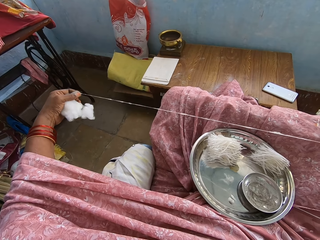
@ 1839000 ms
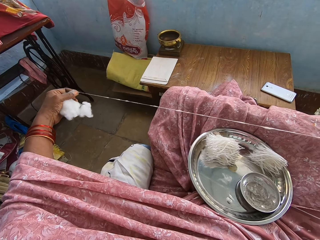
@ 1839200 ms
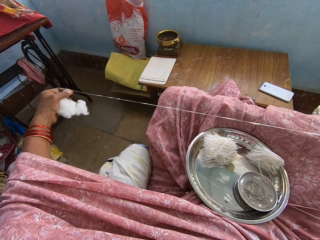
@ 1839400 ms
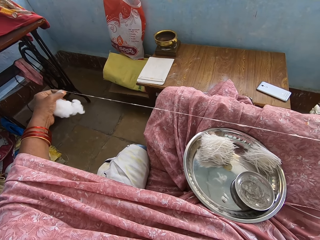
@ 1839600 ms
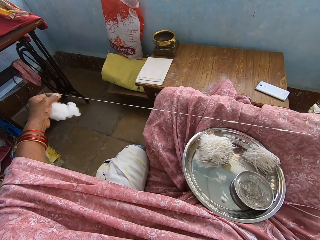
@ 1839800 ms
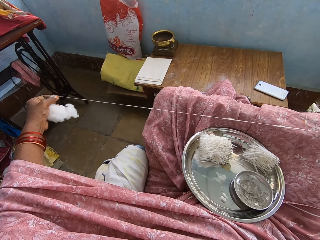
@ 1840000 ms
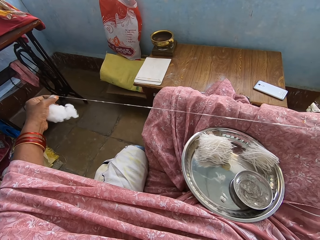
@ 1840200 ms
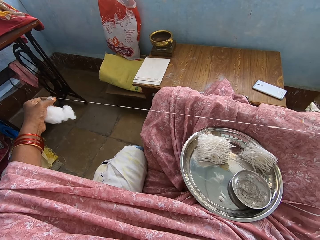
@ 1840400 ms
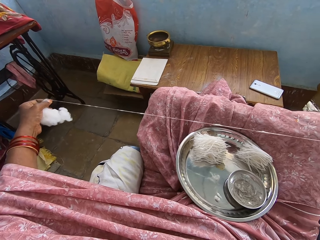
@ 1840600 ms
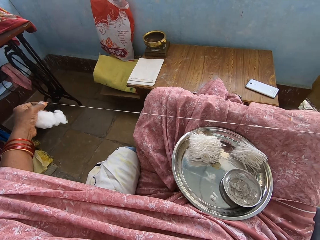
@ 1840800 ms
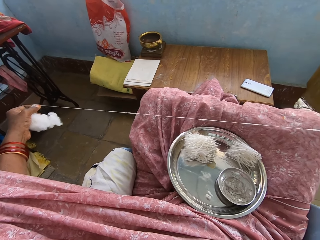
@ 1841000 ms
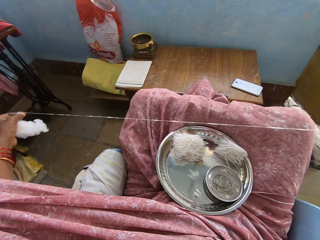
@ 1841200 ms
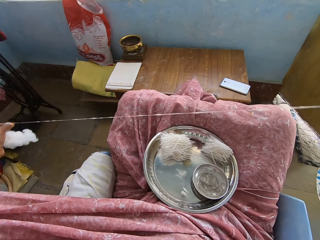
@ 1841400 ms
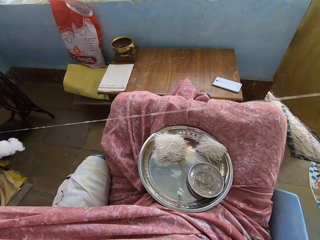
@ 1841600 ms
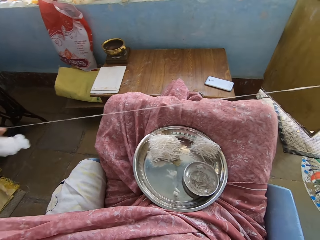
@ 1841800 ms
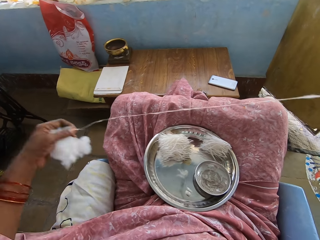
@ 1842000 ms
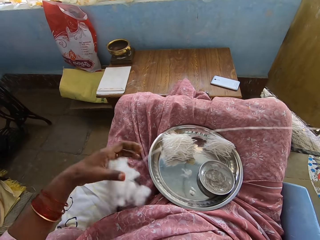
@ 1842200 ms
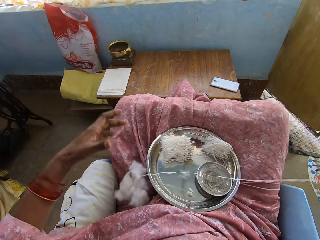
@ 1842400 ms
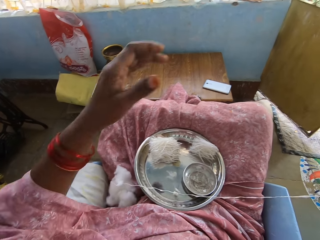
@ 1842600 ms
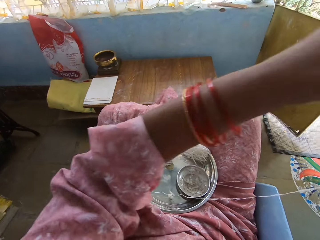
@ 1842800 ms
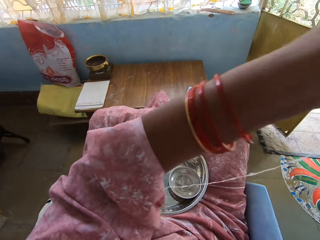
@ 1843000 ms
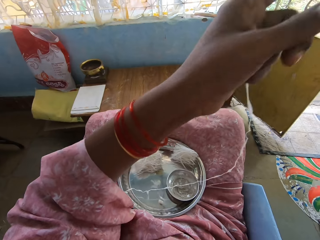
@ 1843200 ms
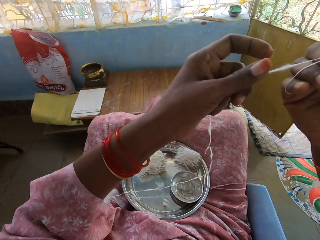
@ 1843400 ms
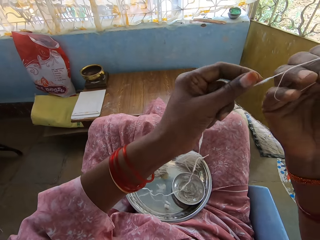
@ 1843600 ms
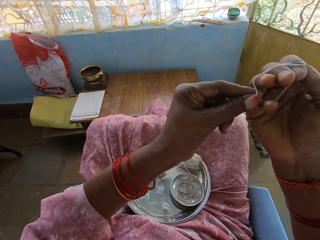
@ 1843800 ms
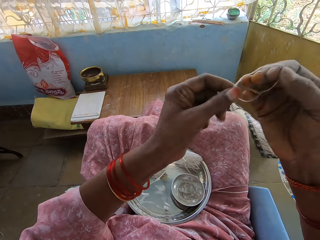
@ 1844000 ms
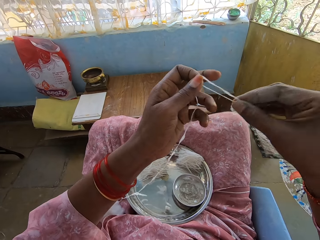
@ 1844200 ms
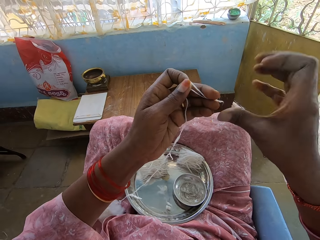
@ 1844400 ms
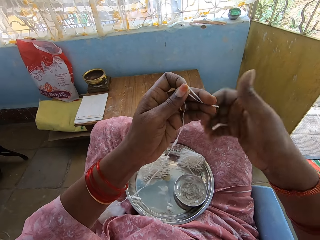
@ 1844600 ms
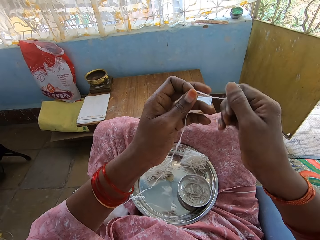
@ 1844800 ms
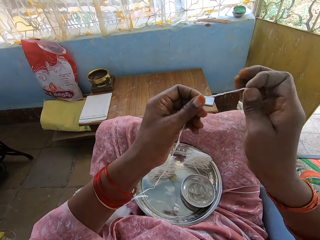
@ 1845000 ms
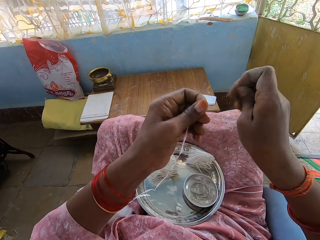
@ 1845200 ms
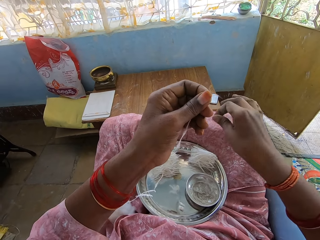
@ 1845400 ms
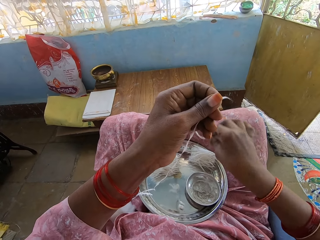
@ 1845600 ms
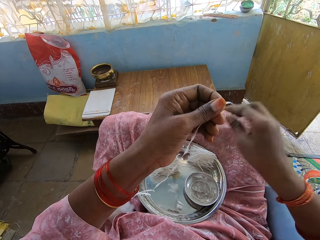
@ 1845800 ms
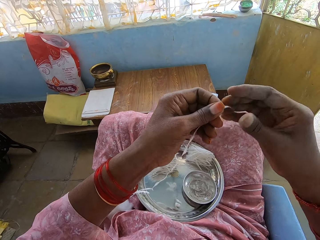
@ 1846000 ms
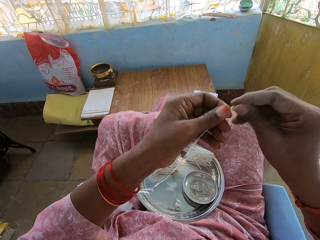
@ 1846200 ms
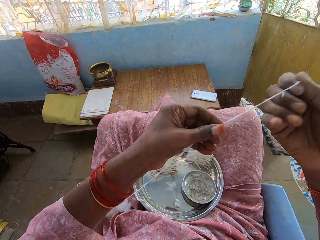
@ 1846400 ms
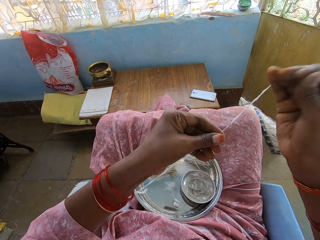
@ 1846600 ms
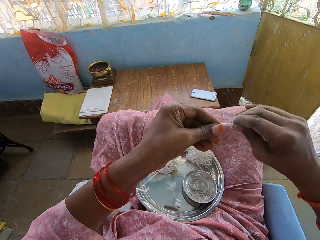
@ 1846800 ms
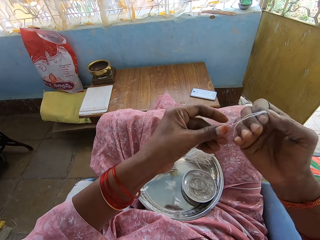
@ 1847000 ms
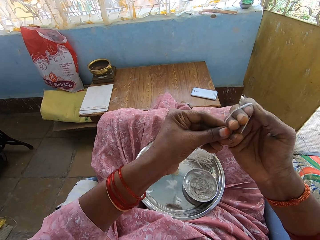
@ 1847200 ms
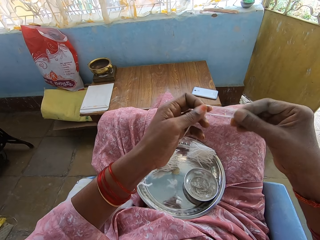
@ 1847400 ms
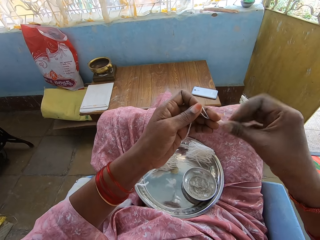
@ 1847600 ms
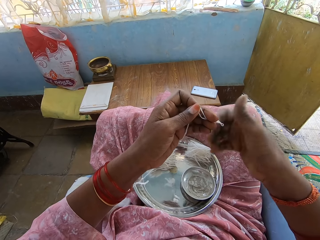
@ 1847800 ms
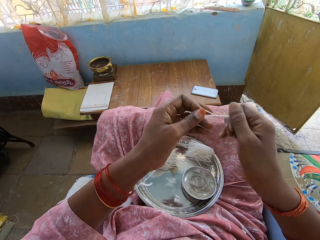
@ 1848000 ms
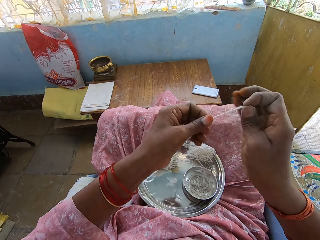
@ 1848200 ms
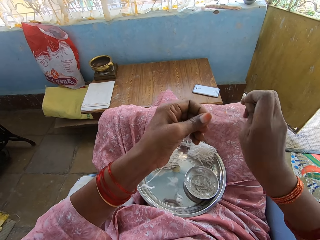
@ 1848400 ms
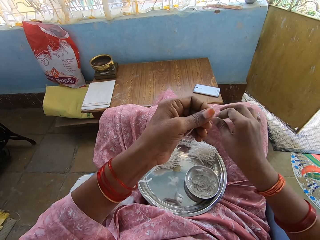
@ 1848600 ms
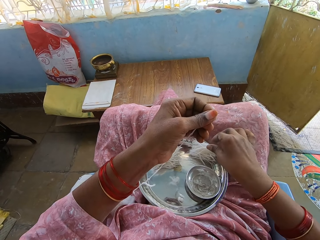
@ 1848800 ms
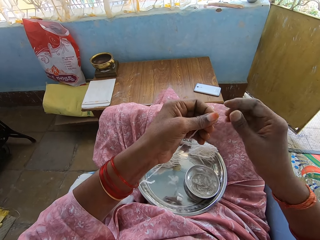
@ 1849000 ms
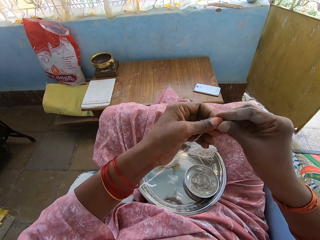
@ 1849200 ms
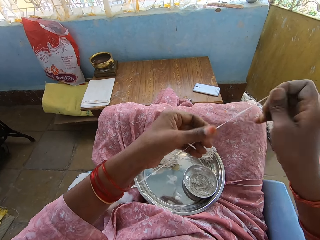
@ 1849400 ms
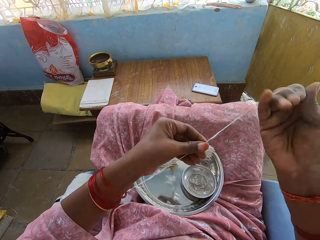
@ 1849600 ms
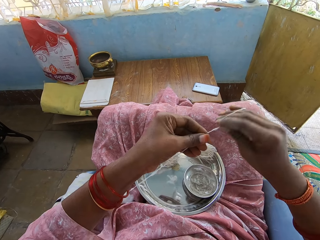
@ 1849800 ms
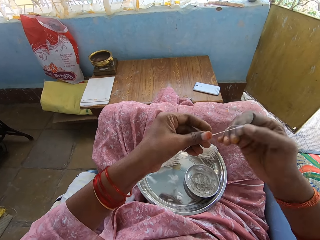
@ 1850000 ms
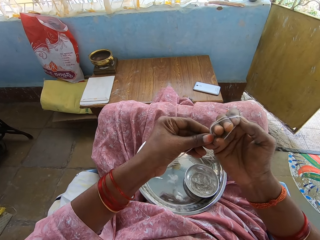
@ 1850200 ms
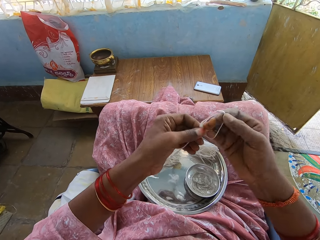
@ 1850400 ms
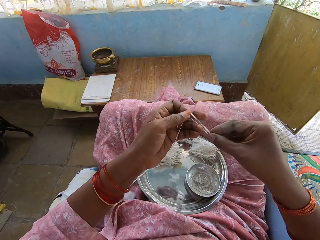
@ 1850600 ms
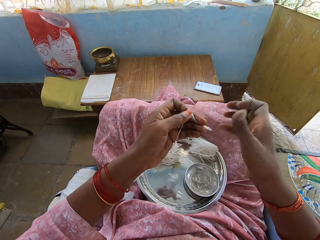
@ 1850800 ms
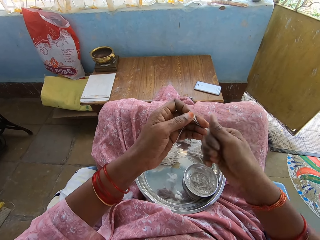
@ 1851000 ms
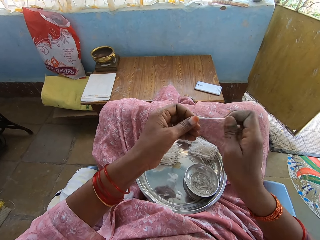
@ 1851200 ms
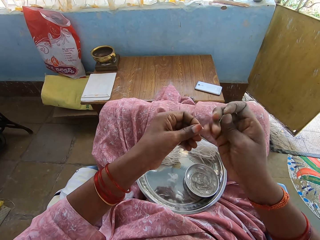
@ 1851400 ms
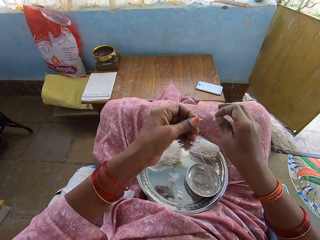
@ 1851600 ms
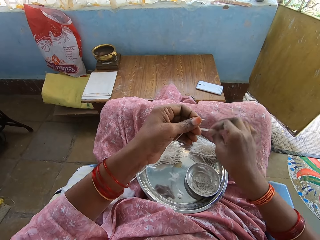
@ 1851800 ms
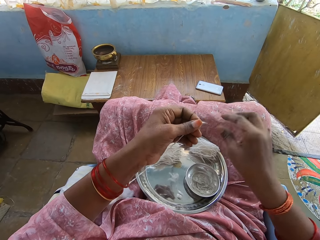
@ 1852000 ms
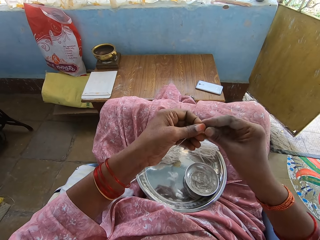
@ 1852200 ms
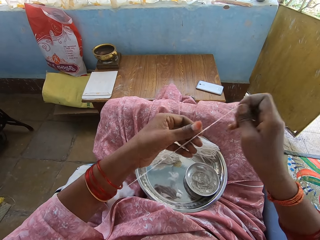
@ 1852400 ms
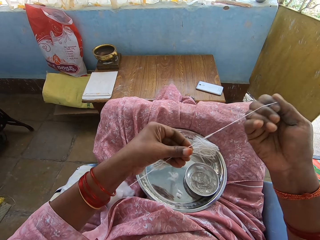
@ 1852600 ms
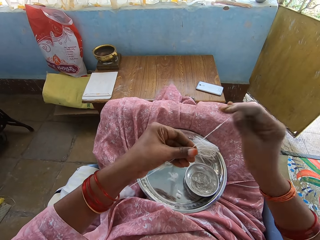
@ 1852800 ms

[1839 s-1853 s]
The camera wearer twists the thread. They adjust the thread. They cut the thread. They drop the thread on the plate. They pull the thread. They adjust the thread. They roll the thread on the hand. They twist the thread. They cut the thread. They drop the thread on the plate. They roll the thread on the hand. They adjust the thread. They twist the thread. They cut the thread. They drop the thread on the plate. They pull the thread.

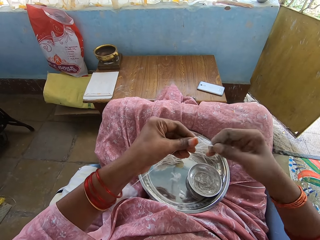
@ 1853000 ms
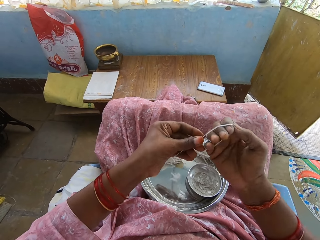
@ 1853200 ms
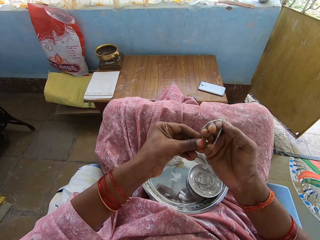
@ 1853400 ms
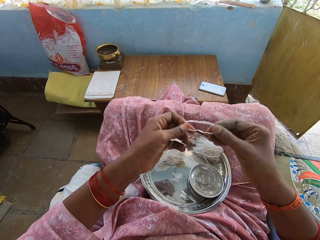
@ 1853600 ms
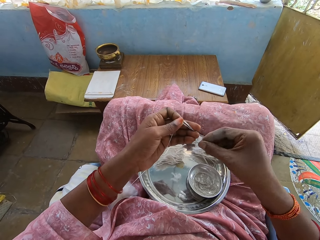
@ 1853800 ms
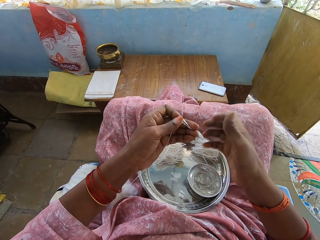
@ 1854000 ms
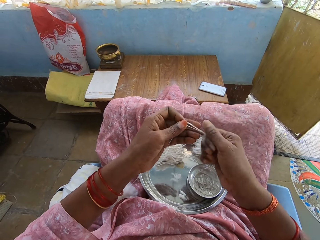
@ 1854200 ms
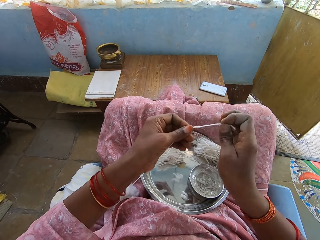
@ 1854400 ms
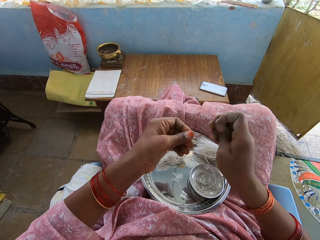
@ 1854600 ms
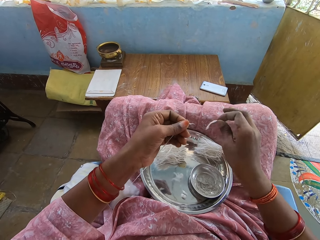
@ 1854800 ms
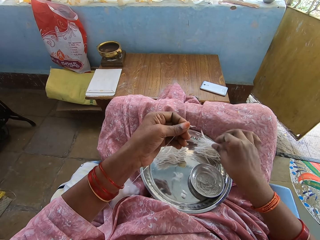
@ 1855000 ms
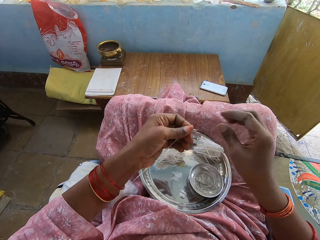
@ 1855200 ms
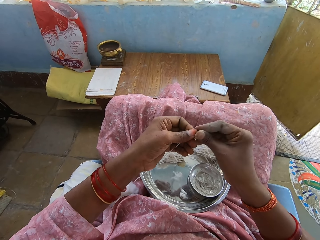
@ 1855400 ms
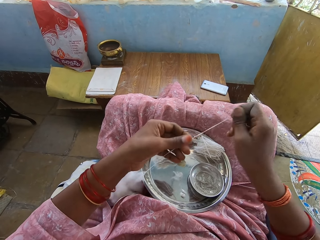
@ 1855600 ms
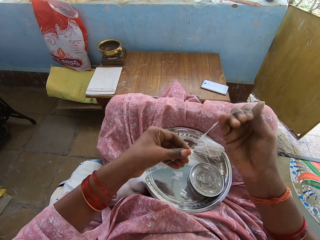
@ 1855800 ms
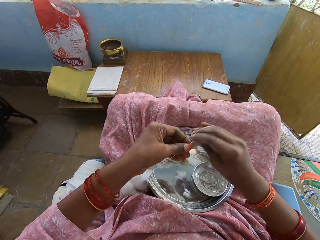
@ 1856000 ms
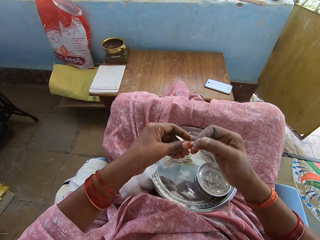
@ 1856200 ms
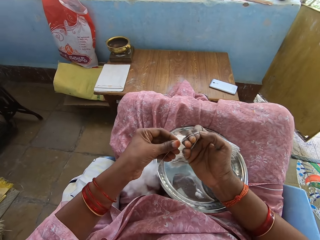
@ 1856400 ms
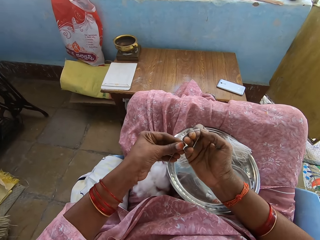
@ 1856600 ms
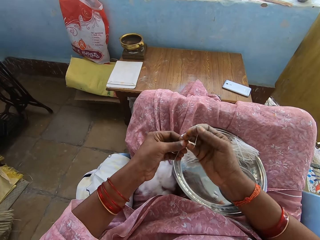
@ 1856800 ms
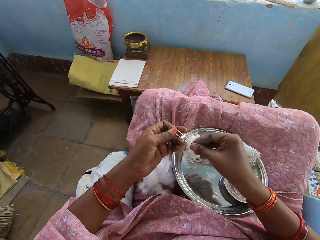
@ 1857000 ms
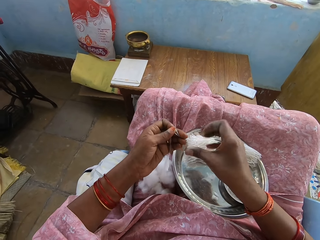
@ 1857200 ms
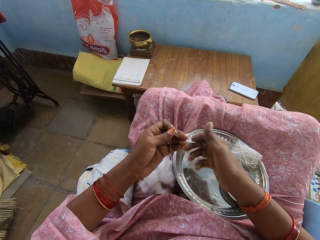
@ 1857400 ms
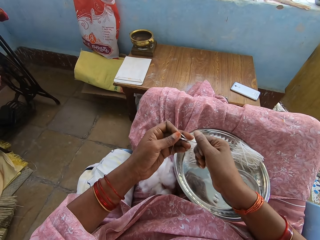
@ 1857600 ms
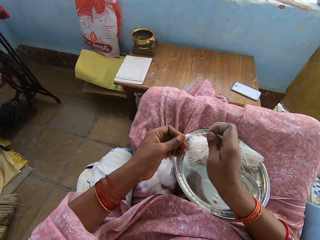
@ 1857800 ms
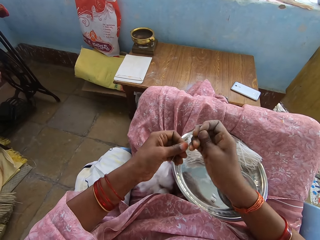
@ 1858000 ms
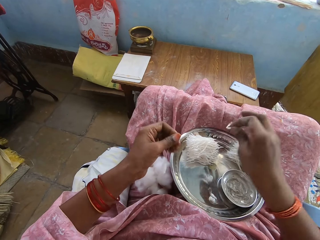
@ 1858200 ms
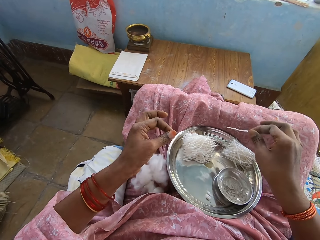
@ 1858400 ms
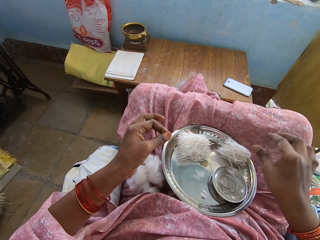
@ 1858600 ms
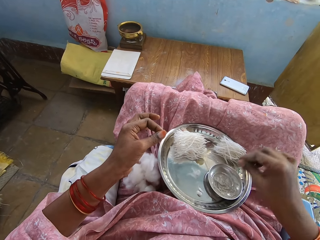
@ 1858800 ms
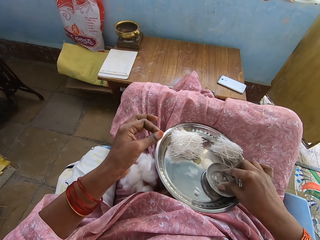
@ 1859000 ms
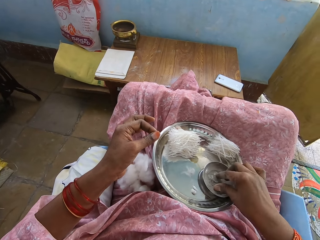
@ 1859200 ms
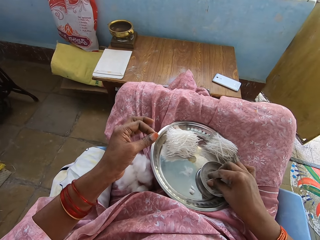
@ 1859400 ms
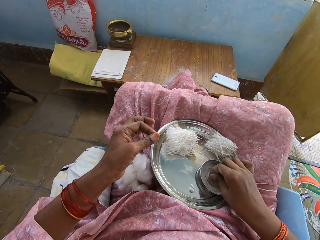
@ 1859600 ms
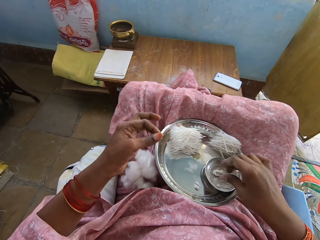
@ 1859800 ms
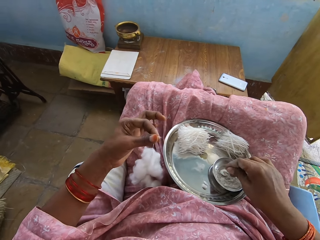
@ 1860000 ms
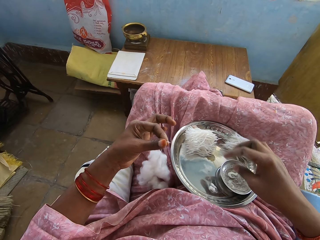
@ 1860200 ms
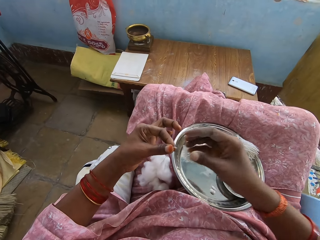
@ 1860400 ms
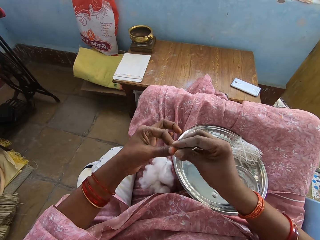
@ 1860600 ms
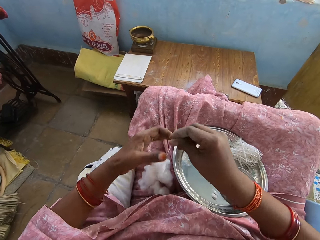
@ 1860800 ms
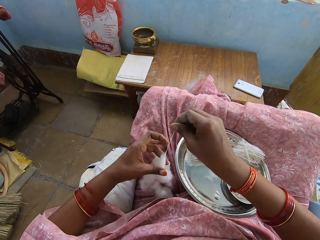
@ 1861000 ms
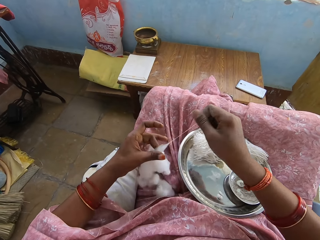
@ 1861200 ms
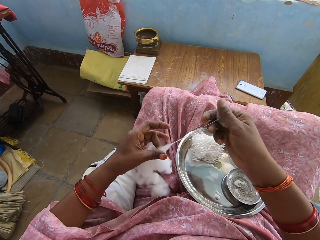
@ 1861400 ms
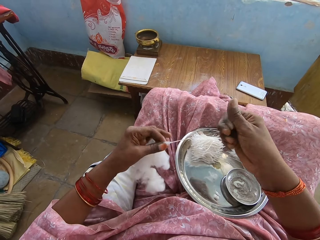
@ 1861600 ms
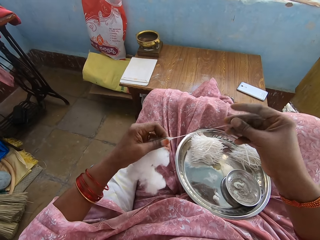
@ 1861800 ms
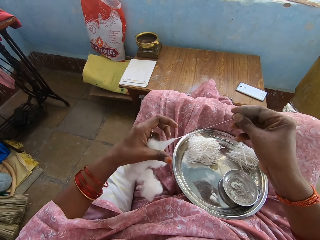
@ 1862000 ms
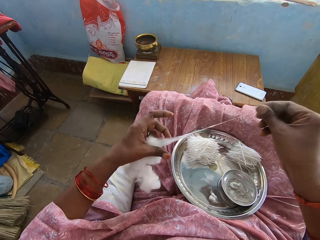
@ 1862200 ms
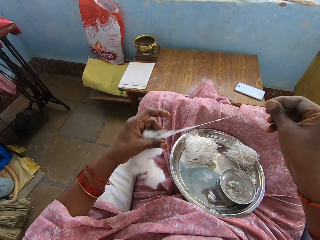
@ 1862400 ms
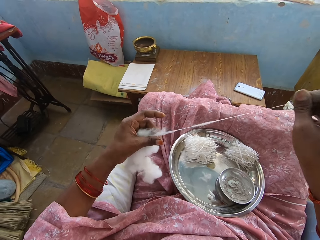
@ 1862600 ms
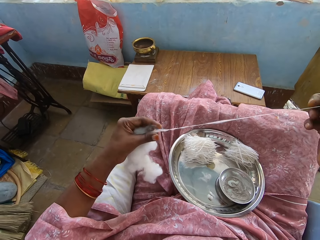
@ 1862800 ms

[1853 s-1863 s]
The camera wearer adjusts the thread. They roll the thread on the hand. They twist the thread. They cut the thread. They drop the thread on the plate. They pull the thread. They adjust the thread. They roll the thread on the hand. They twist the thread. They cut the thread. They drop the thread on the plate. They touch something. They pull the thread. They remove the thread from the cotton wool.
